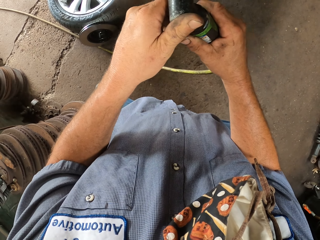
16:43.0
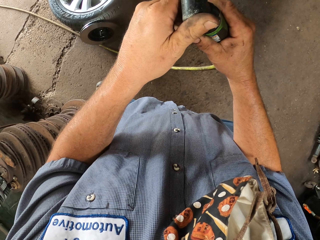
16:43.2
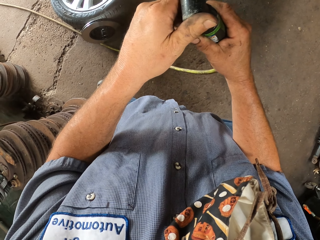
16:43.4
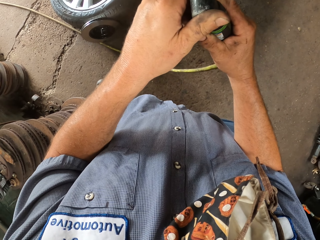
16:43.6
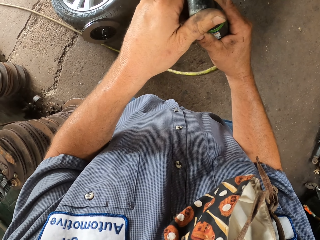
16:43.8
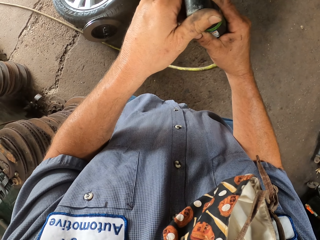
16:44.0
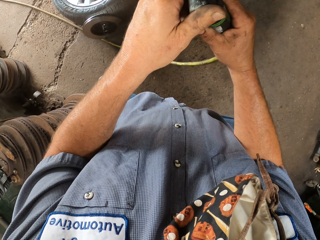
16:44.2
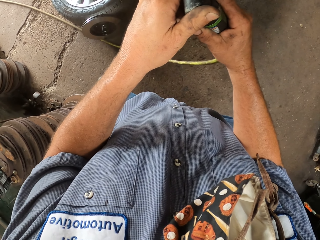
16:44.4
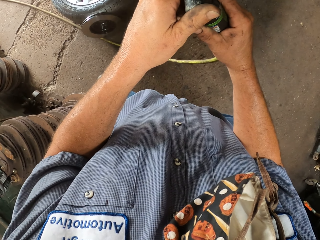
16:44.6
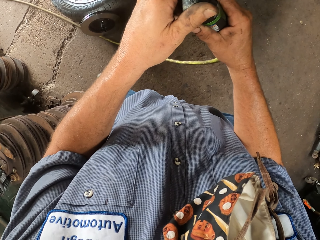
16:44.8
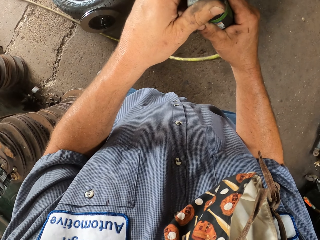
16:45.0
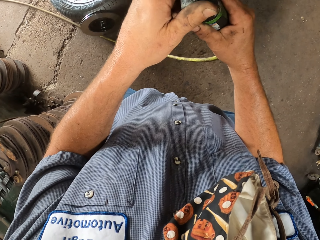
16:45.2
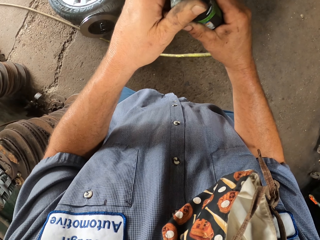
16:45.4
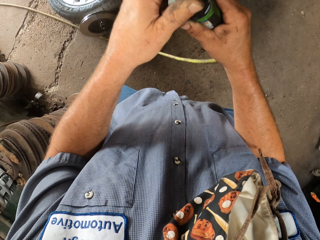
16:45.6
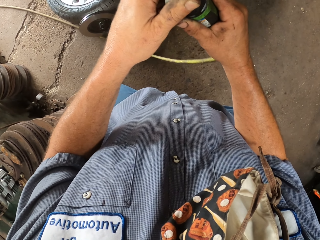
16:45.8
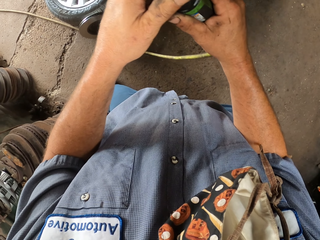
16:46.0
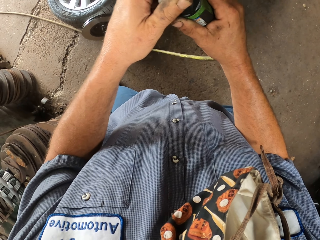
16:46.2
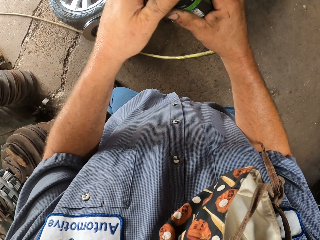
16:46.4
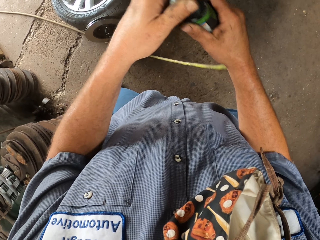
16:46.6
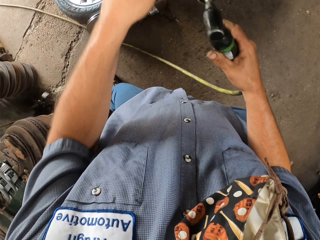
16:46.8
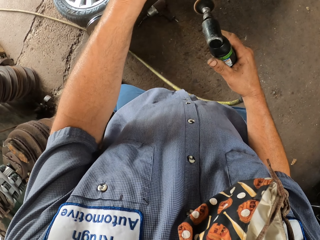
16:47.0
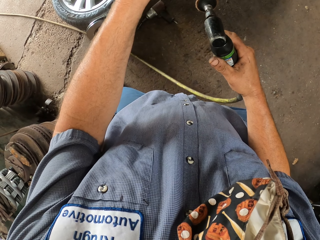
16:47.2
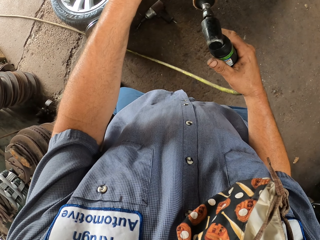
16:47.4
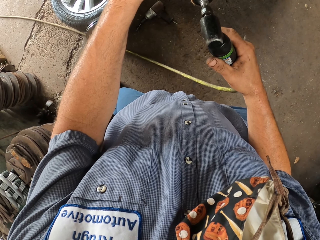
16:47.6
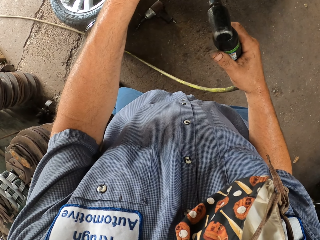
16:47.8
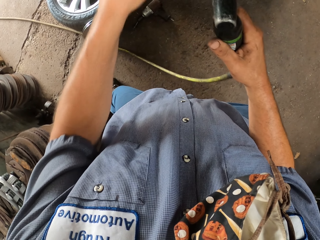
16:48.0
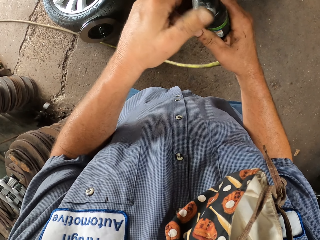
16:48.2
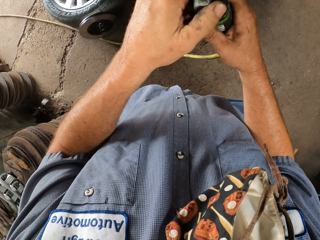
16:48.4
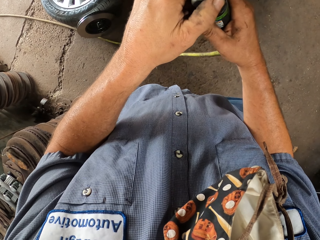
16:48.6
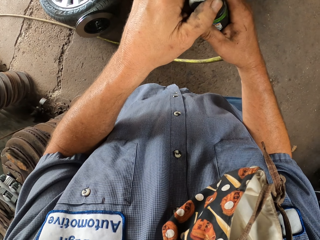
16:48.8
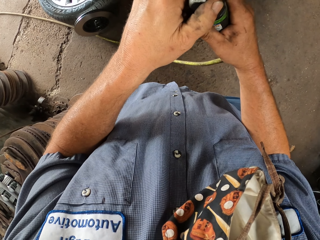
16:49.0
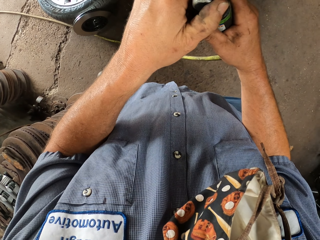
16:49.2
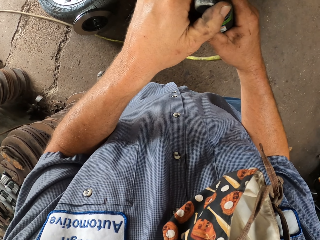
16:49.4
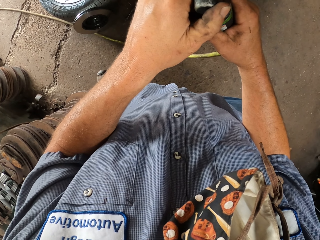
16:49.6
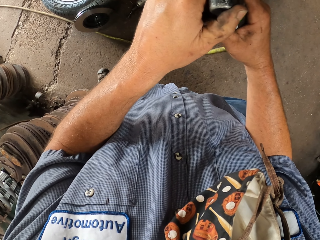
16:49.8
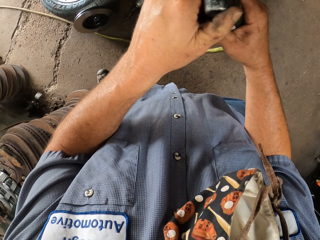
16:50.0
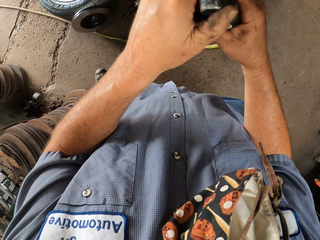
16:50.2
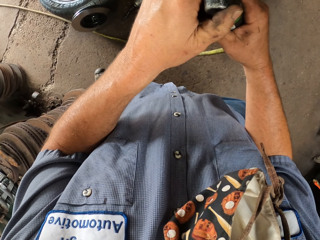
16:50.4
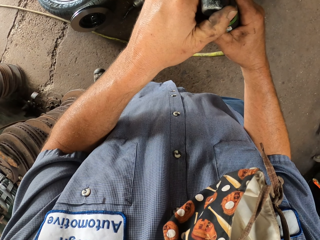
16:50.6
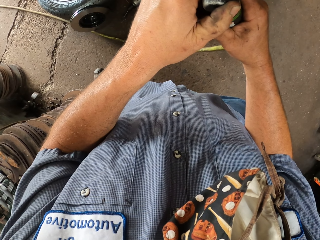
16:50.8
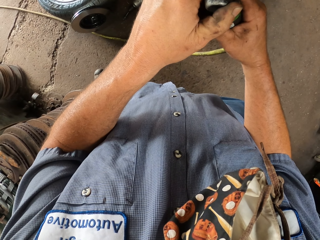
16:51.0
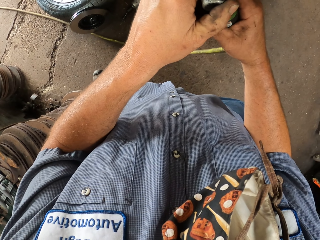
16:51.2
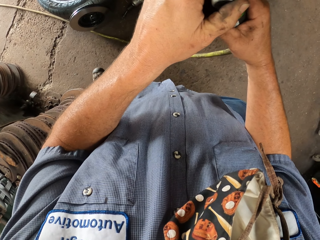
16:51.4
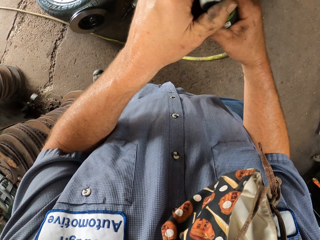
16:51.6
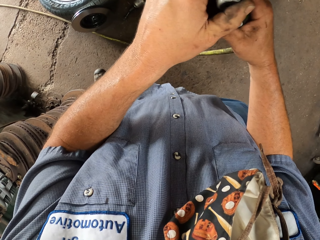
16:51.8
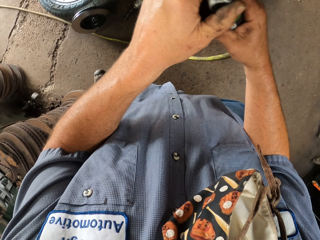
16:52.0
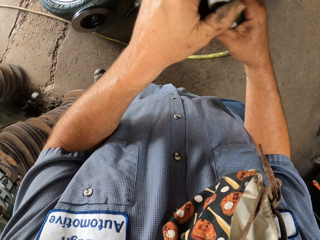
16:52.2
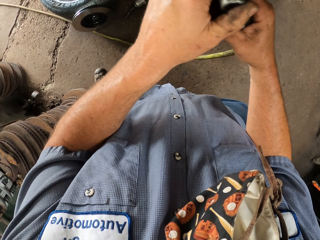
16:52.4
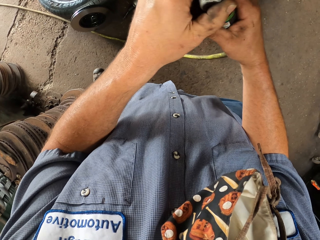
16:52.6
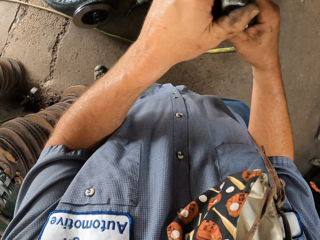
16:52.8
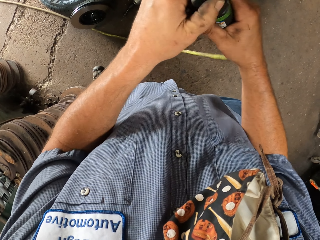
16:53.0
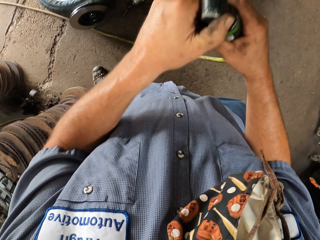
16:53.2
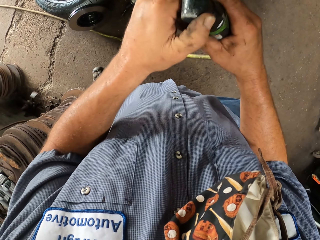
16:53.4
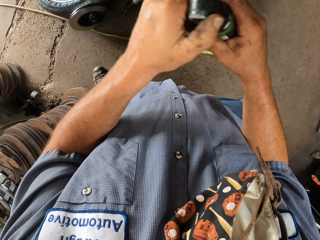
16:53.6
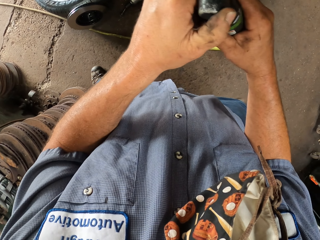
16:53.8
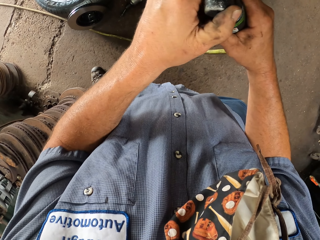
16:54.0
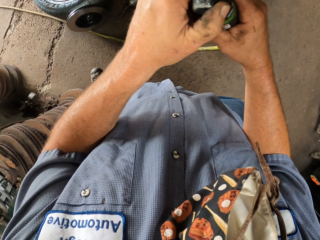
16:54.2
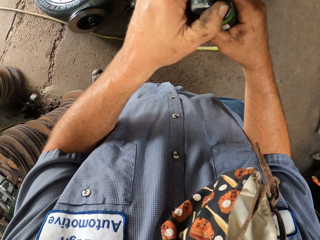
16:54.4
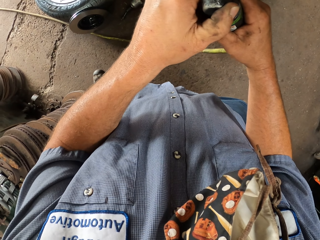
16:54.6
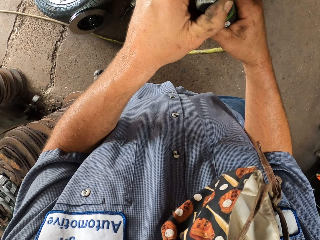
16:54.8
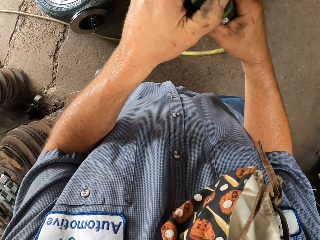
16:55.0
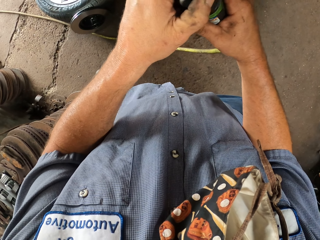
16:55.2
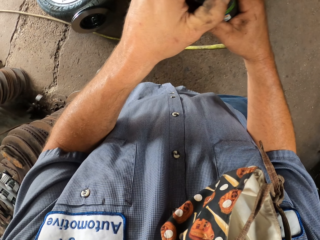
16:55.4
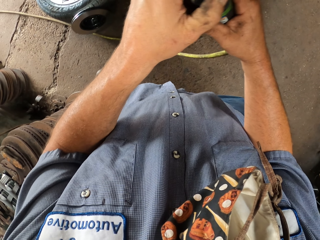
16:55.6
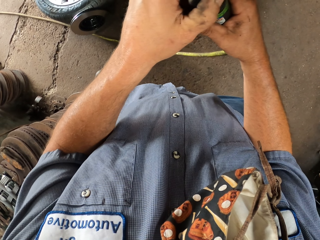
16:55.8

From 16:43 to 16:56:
The camera wearer moves around something with both hands. He holds something with both hands. He lifts his left hand. He holds something with both hands. He shakes the pipe. He moves around something with both hands. He does it again.

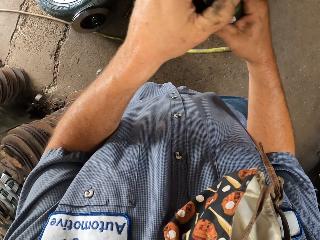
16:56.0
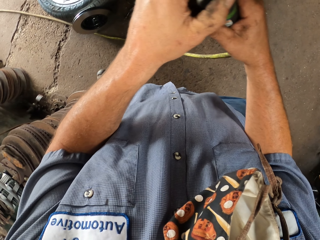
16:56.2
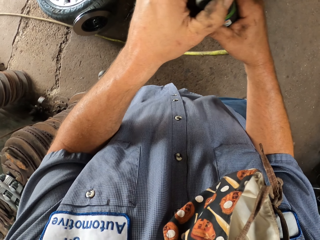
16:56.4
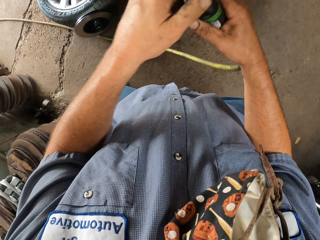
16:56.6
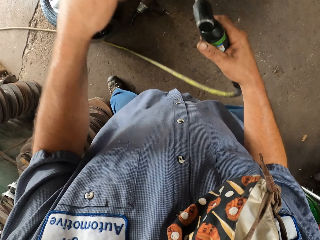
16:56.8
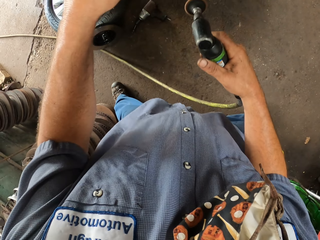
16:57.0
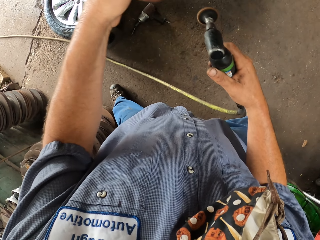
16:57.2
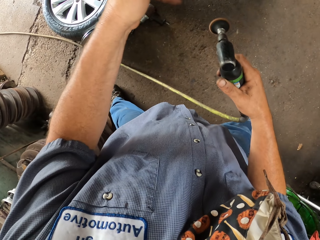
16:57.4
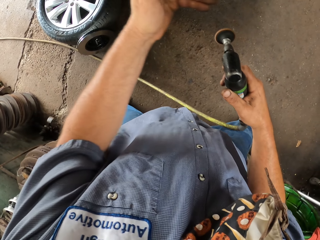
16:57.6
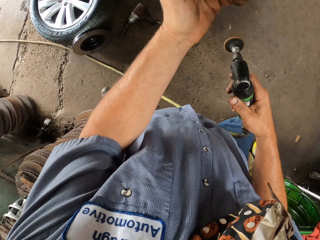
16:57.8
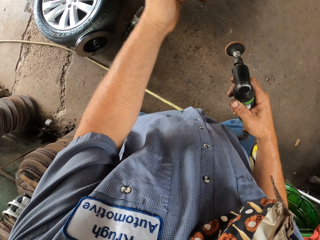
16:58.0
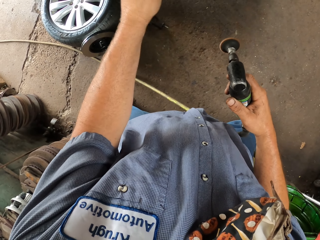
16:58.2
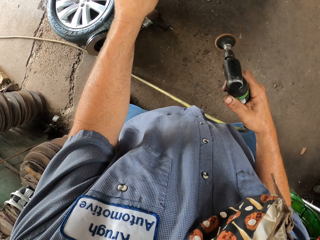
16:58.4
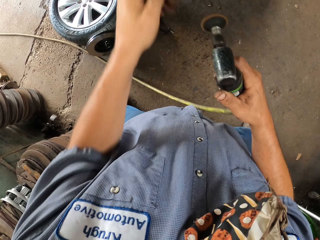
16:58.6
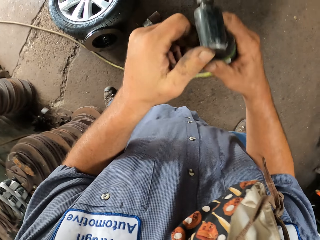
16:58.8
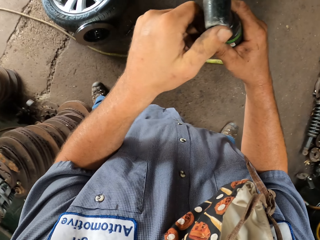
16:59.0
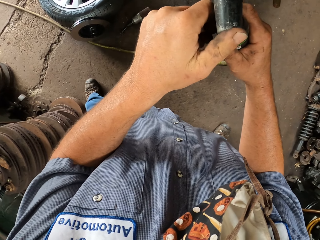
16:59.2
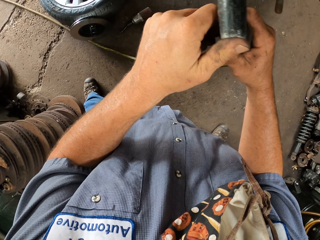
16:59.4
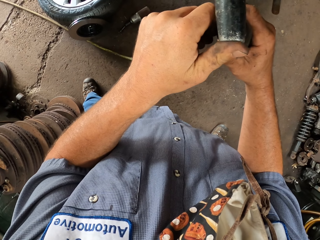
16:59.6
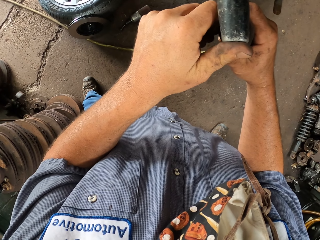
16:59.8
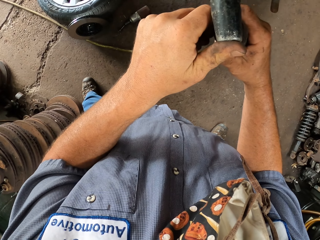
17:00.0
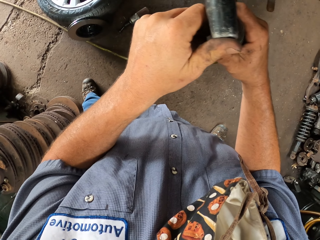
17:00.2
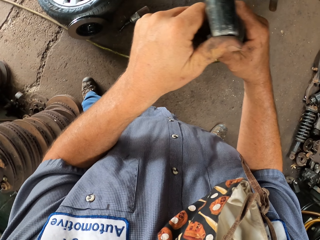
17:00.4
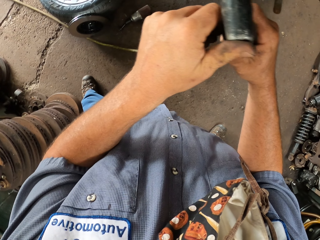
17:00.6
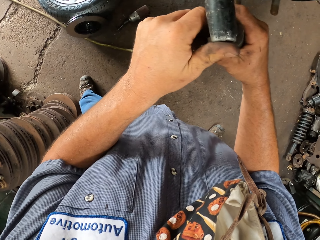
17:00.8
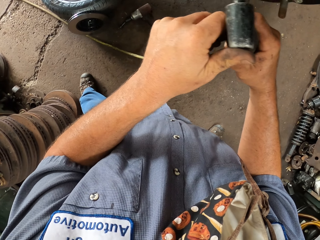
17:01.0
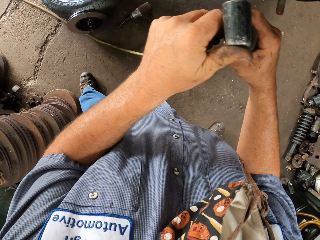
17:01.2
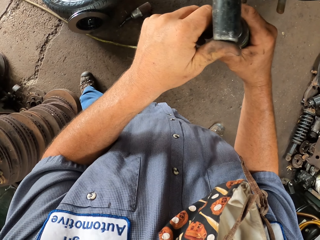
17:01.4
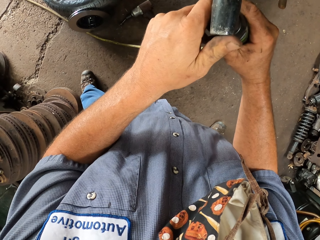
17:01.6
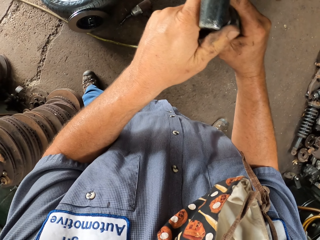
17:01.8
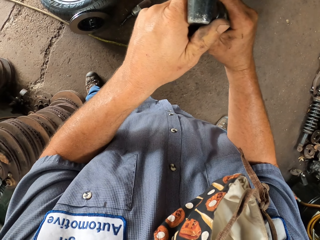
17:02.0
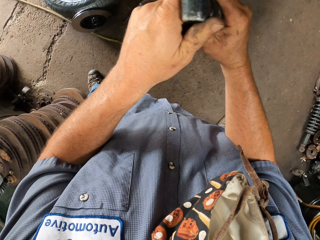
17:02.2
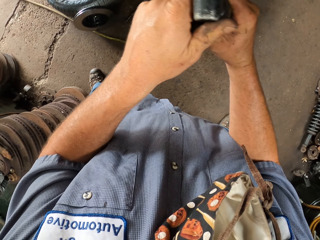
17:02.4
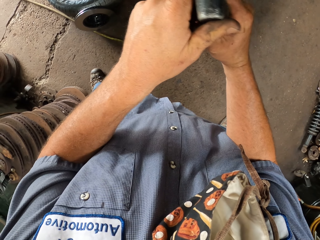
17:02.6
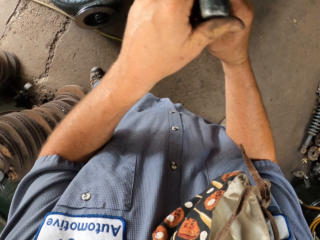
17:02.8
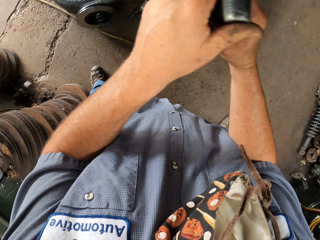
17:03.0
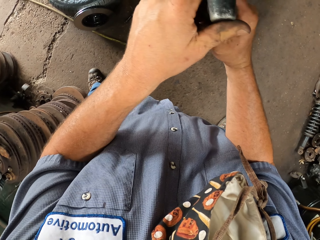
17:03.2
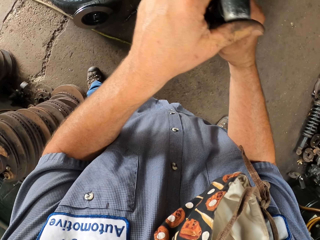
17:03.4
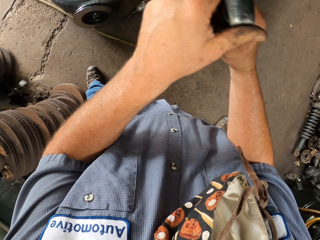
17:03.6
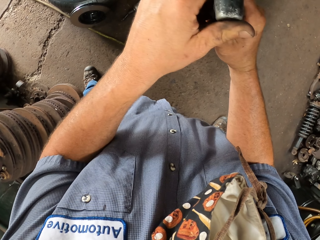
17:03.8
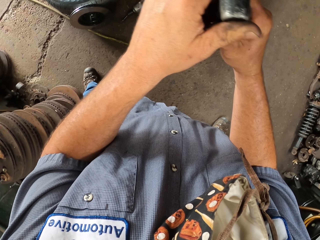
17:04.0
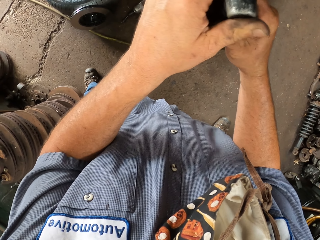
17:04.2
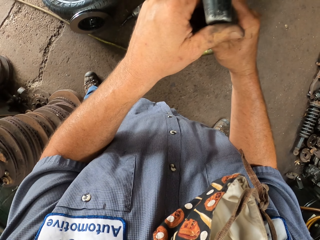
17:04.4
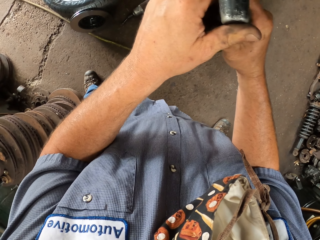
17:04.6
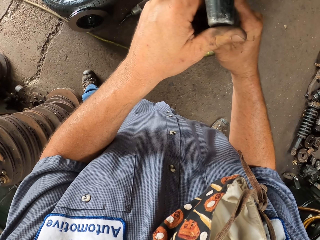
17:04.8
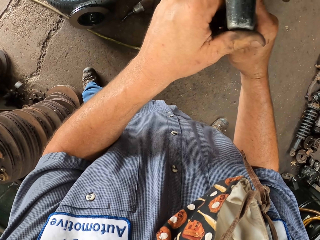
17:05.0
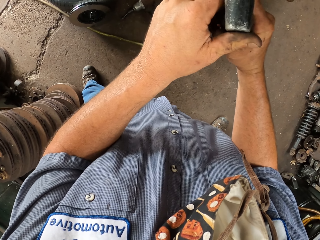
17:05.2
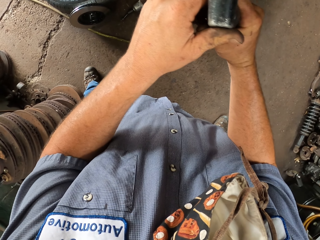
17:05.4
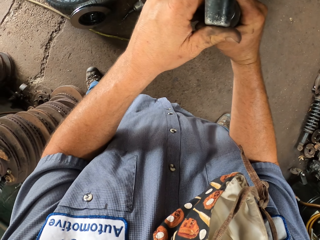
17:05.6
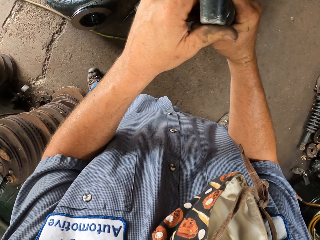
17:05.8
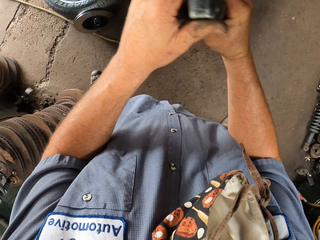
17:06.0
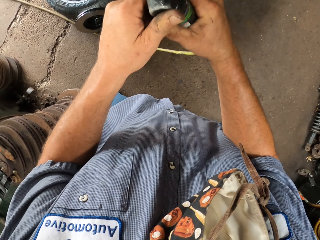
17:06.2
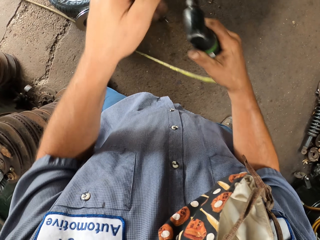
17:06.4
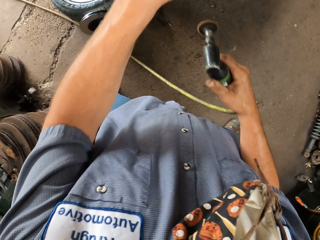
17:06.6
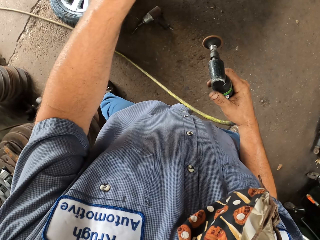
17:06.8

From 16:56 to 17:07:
The camera wearer moves around something with both hands. He lifts his left hand. He shakes the pipe. He holds something with both hands. He moves around something with both hands. He does it again.
